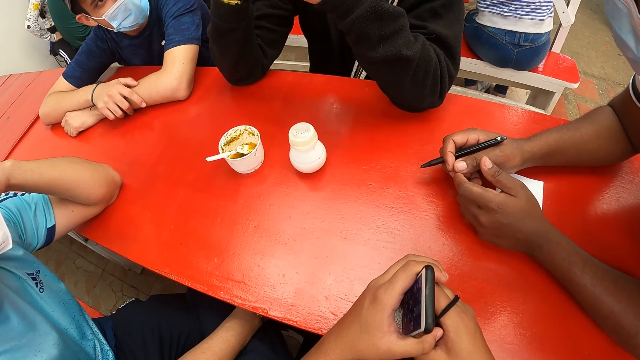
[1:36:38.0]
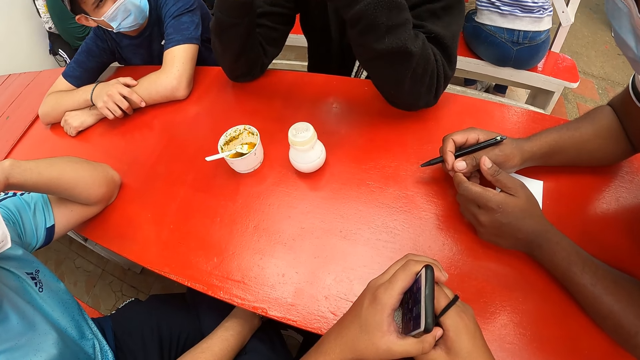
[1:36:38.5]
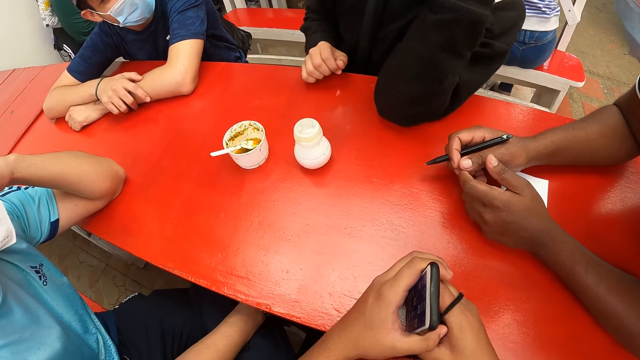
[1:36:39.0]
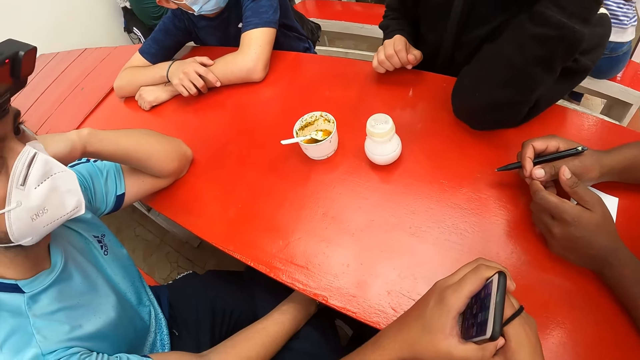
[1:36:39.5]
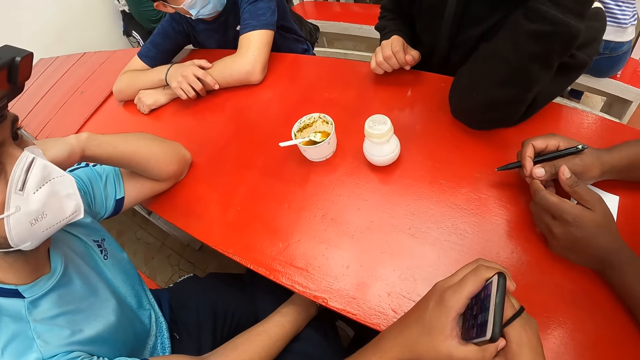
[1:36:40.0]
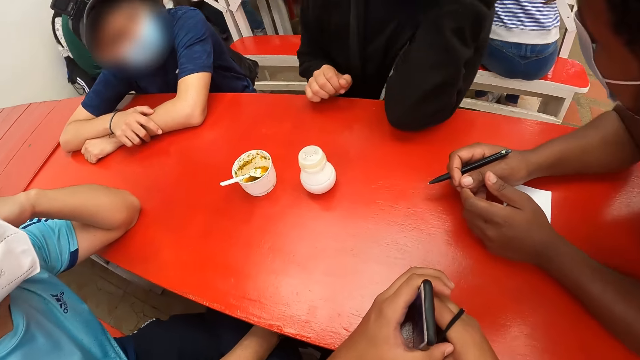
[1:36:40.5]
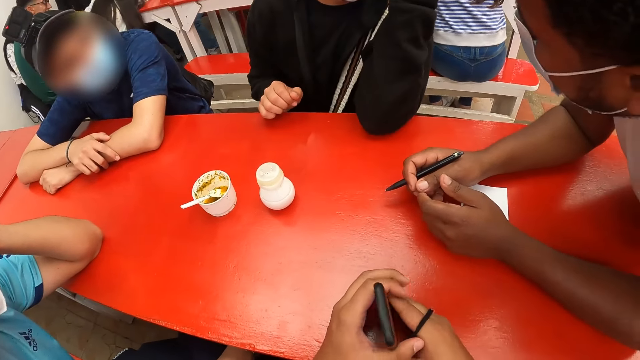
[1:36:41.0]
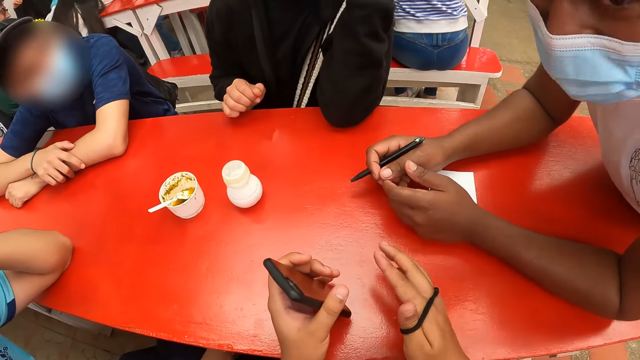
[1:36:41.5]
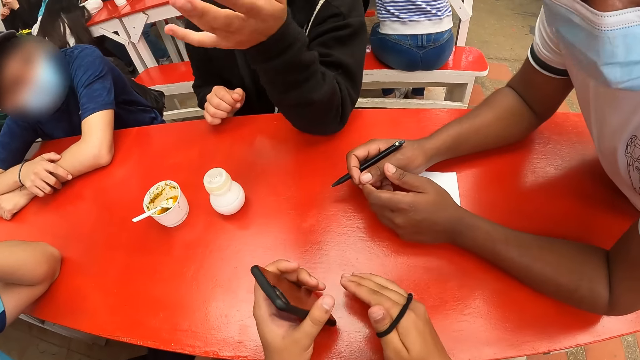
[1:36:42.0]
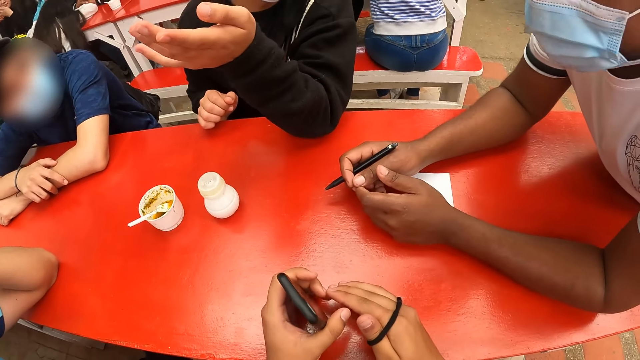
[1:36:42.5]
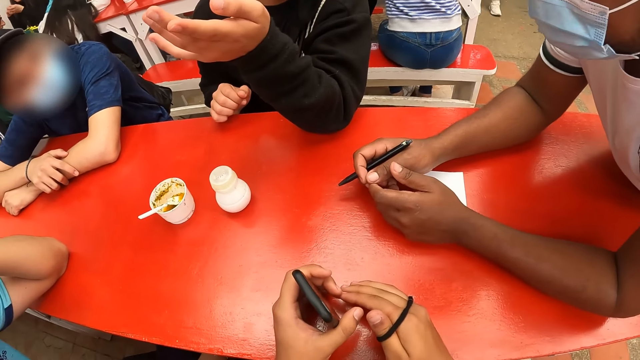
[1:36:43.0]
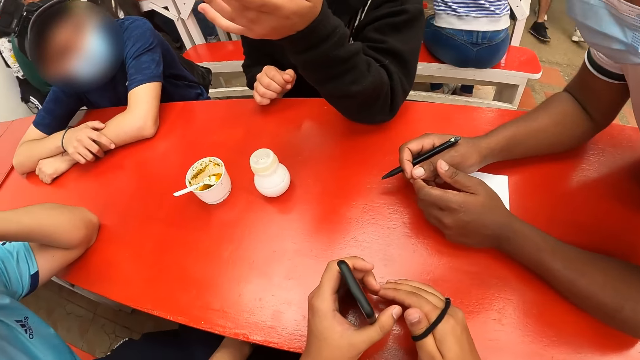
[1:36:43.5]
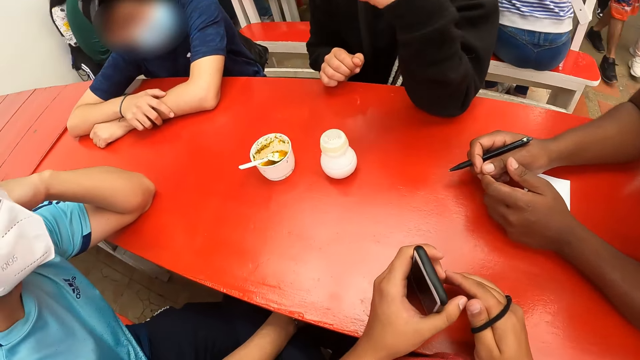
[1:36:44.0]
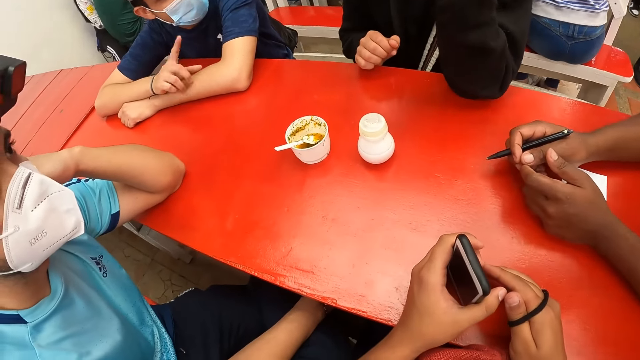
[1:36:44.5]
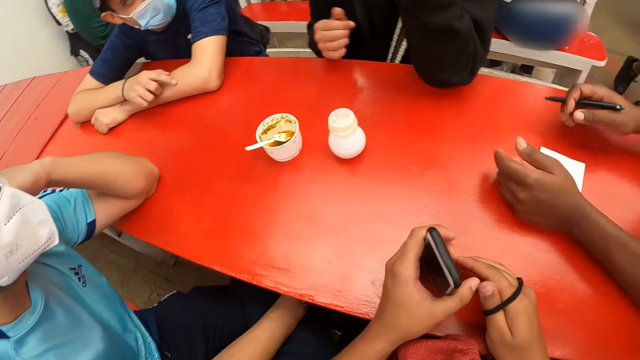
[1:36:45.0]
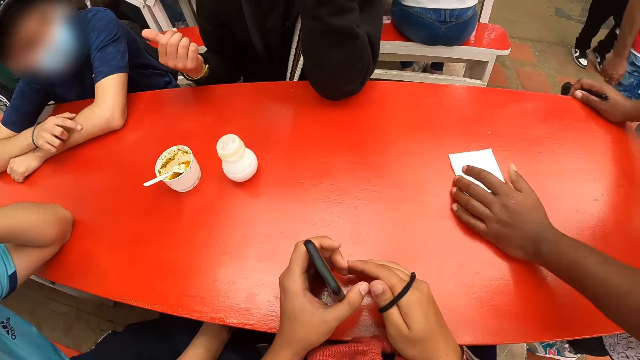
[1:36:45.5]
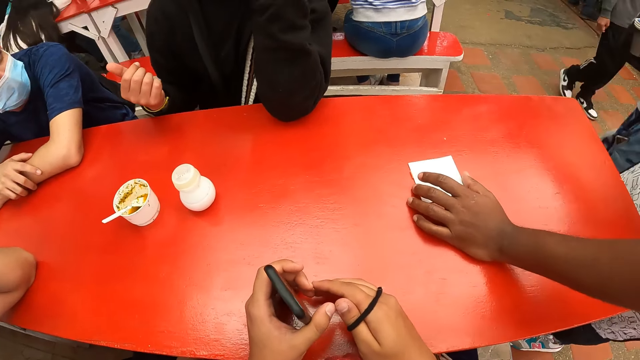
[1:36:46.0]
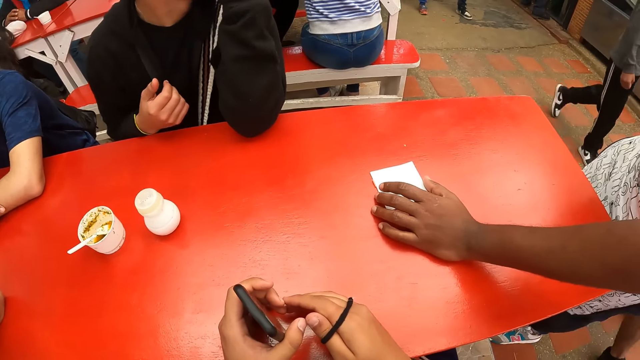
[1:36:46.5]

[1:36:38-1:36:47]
The camera wearer interacts with a person, interacts with another person and interacts with a third person. A man rests his right hand on the table. The camera wearer gesticulates with his right hand on the table. The waiter converses with the camera wearer, another man, the first man and a third man.

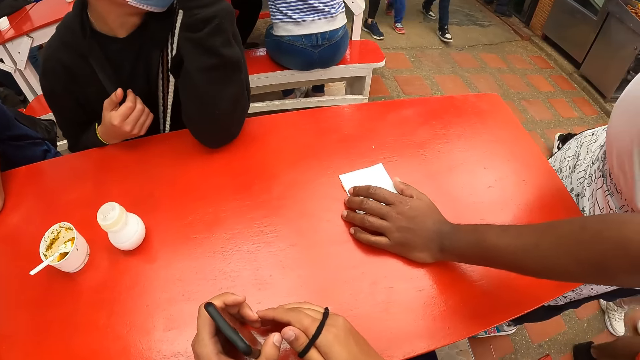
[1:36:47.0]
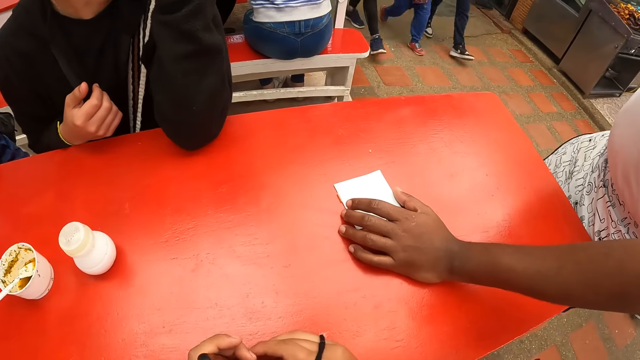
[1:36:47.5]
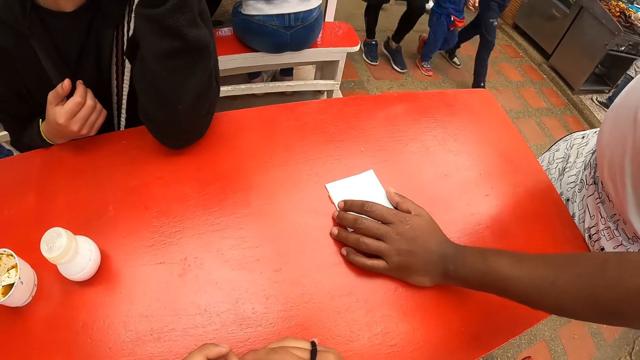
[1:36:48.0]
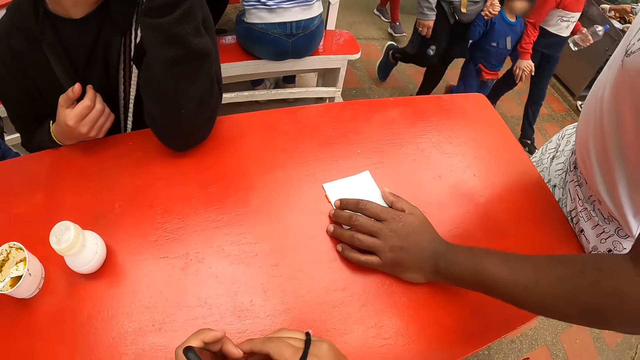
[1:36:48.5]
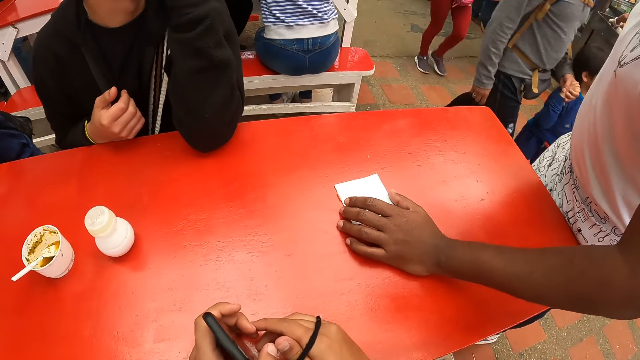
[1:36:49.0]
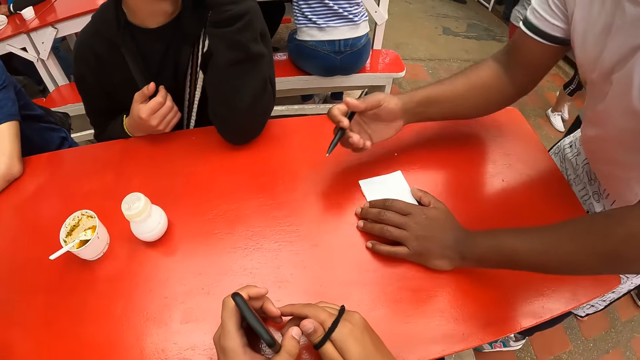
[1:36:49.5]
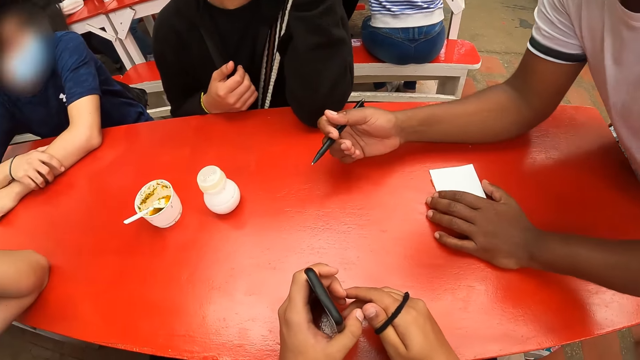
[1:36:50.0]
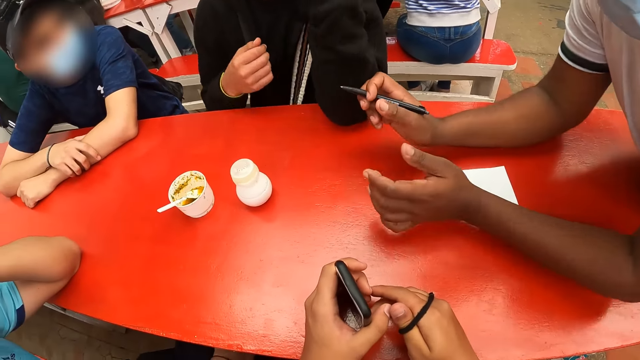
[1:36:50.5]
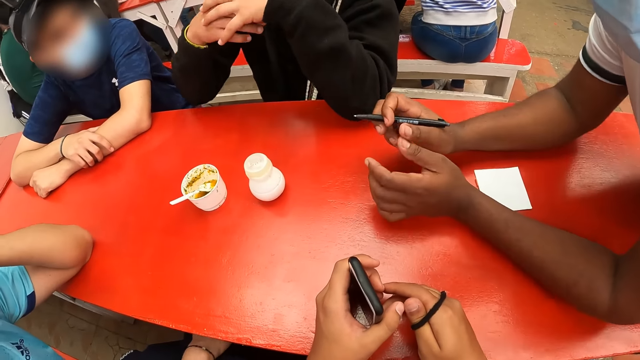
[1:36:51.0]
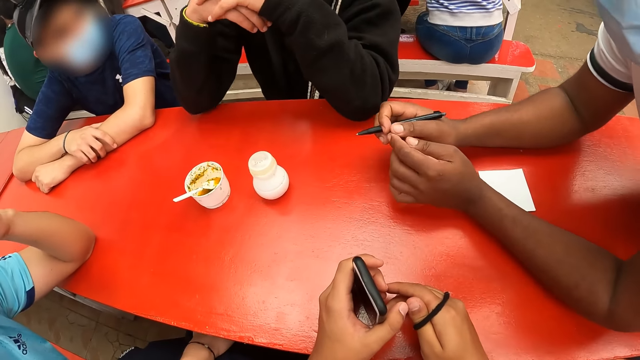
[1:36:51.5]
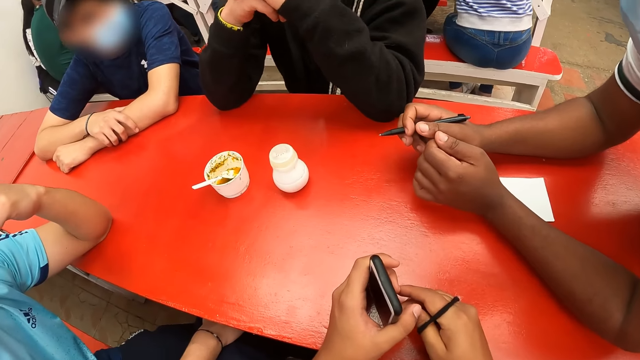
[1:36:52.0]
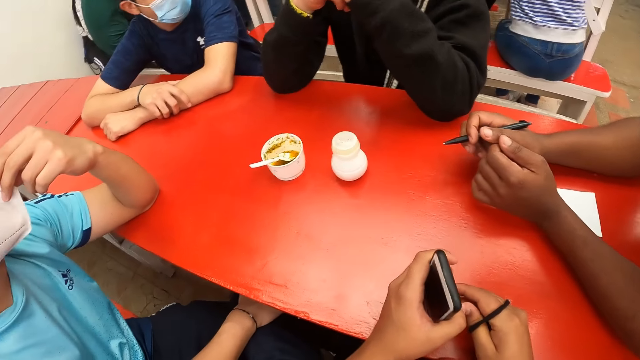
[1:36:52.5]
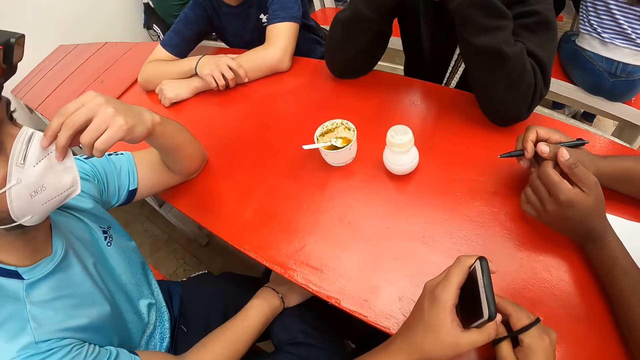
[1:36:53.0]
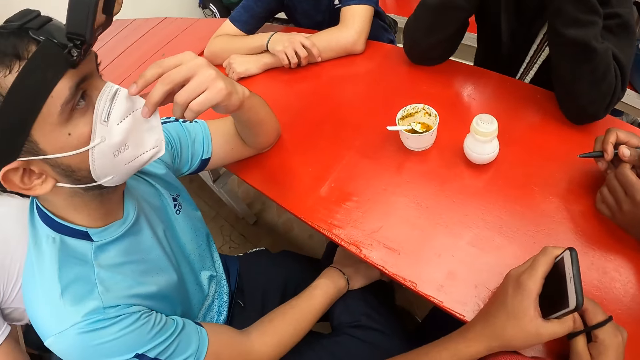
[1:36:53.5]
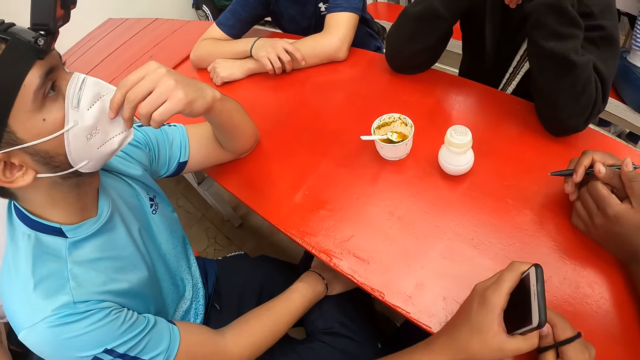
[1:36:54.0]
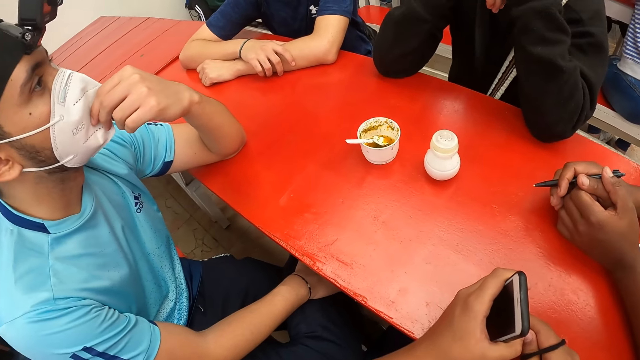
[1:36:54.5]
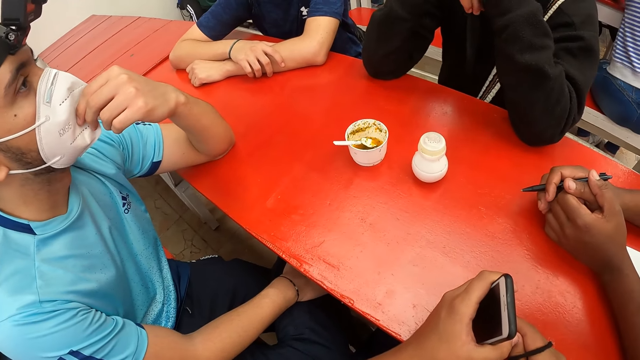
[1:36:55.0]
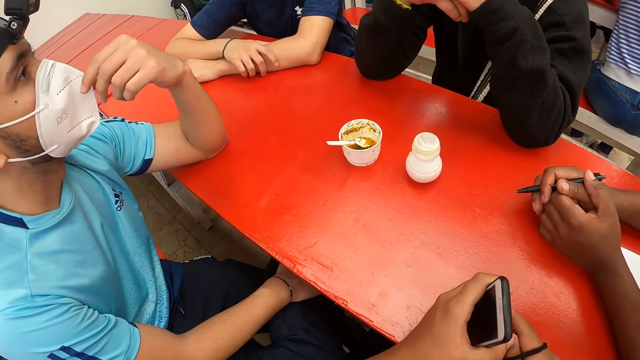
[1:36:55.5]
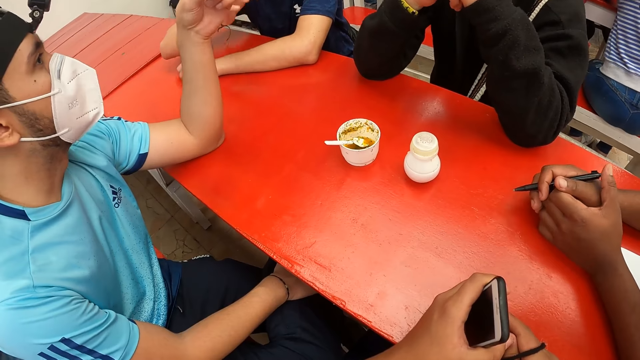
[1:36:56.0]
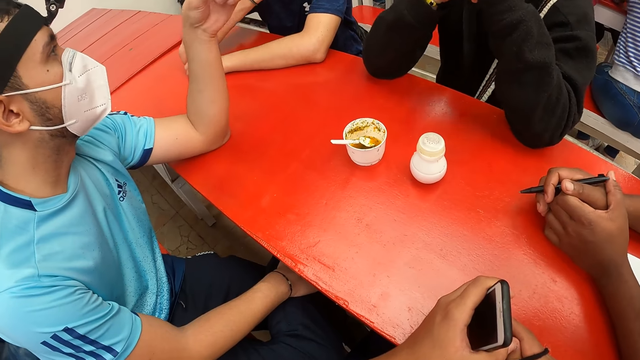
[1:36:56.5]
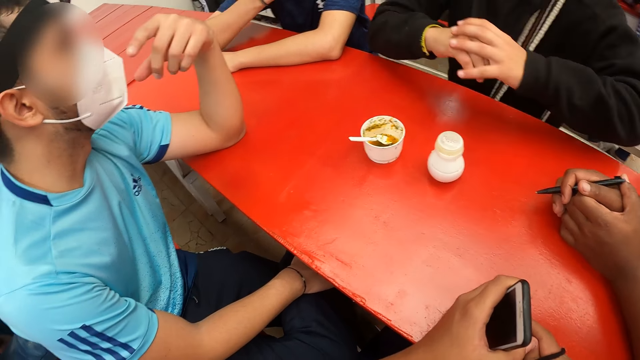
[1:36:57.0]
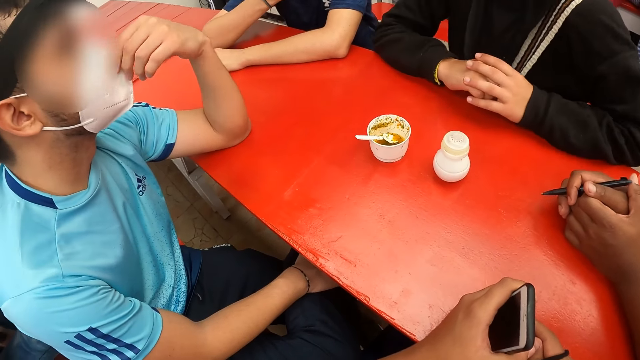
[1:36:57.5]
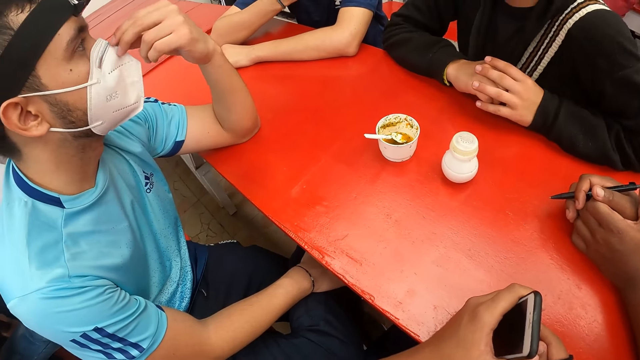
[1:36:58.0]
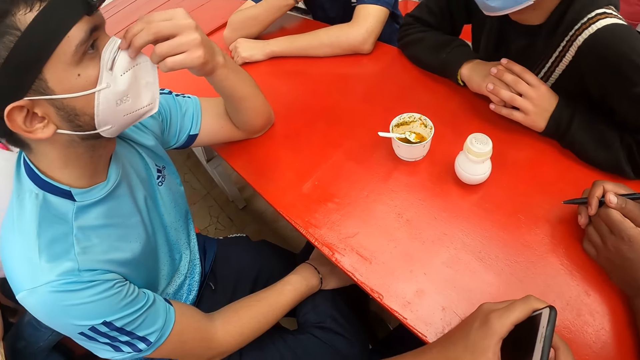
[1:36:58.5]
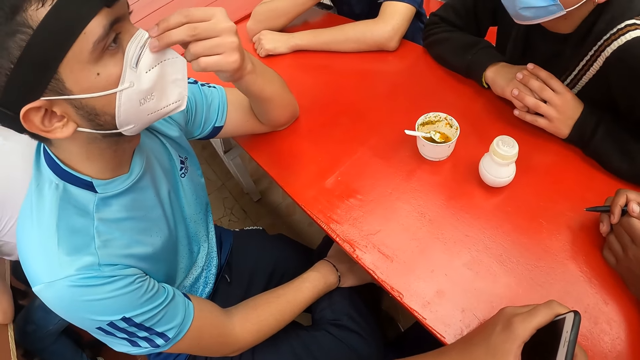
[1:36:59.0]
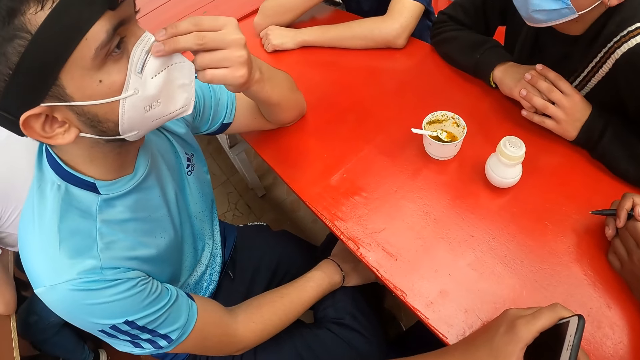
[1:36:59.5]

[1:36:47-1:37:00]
The camera wearer stares around. The waiter rests on the table. The camera wearer interacts with a person. A man adjusts his nose mask with his left hand. The camera wearer interacts with another person. Another man rests his hands on the table. The camera wearer interacts with a third person and interacts with another person.
